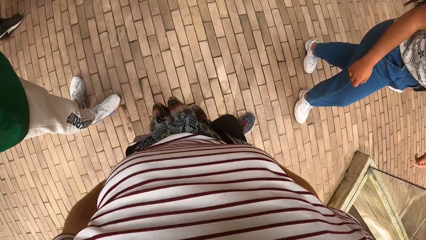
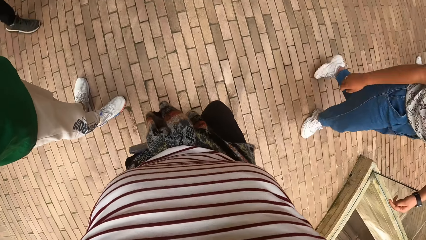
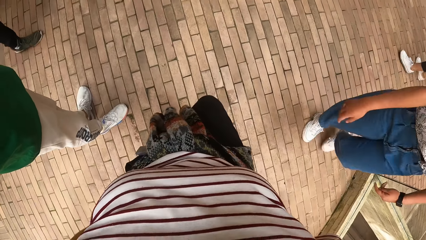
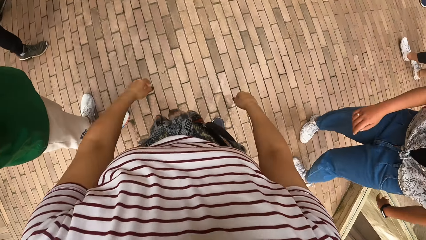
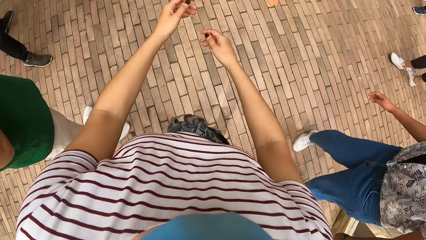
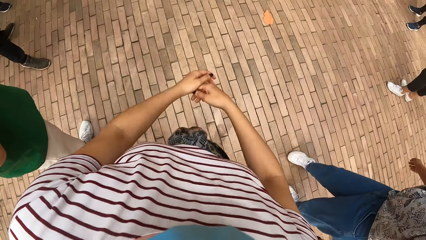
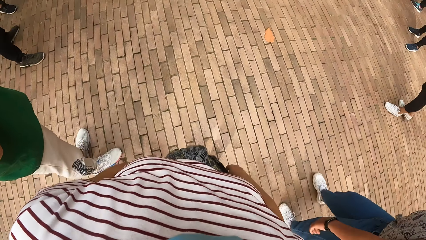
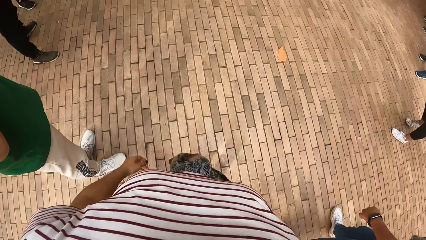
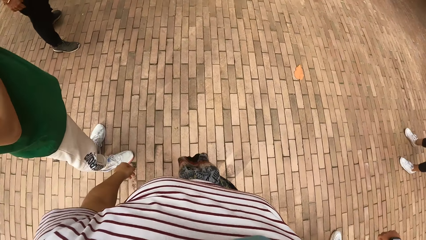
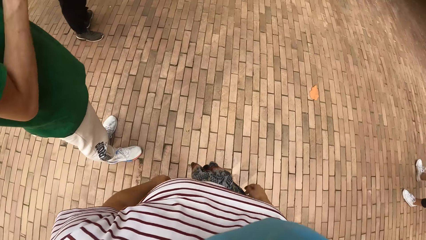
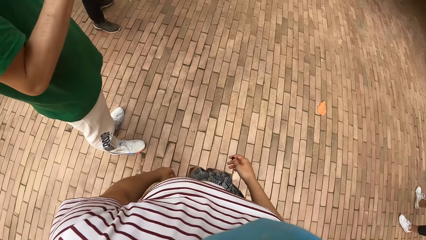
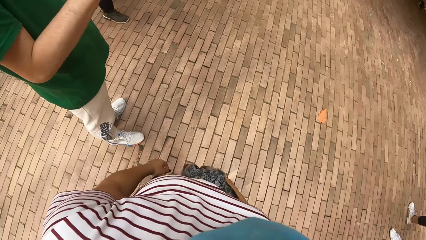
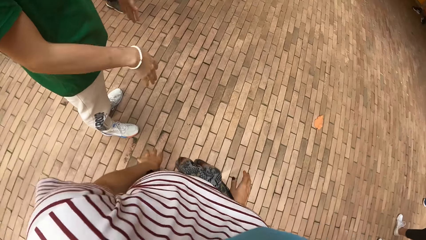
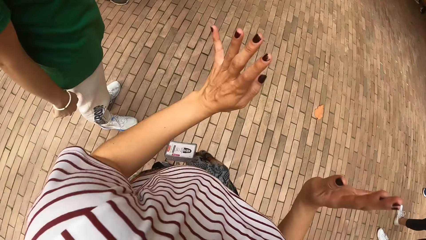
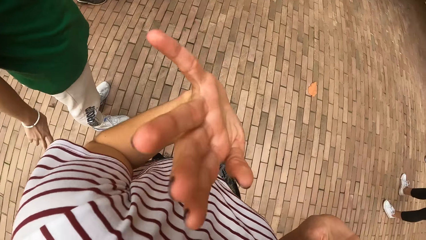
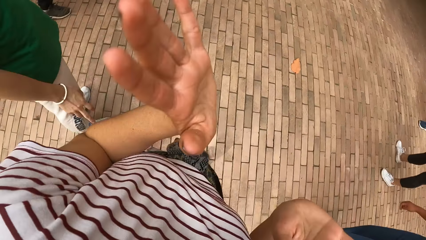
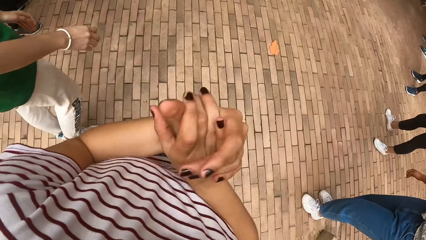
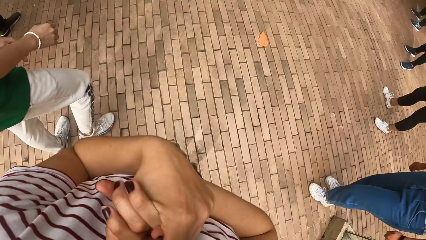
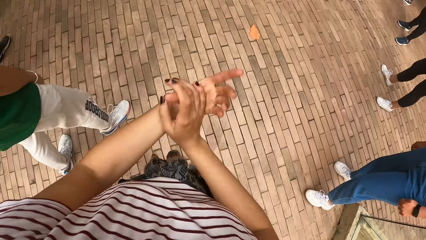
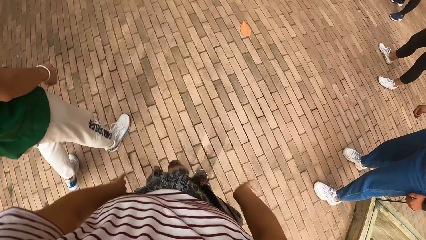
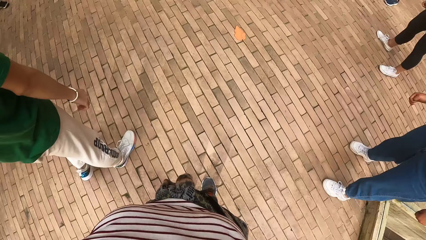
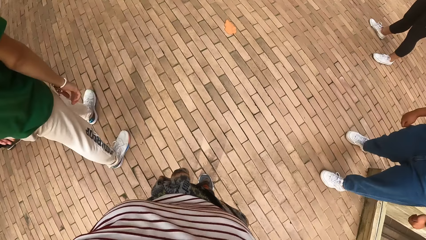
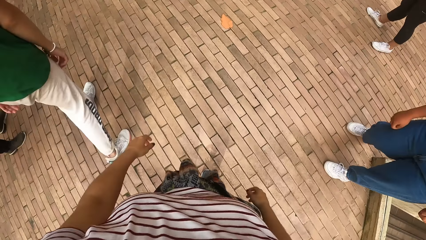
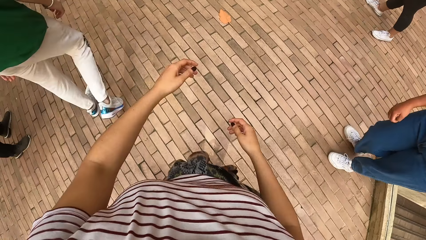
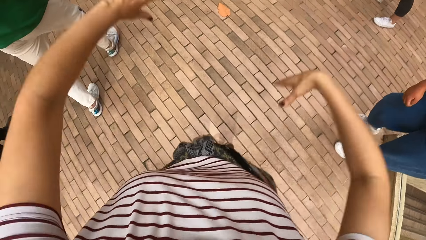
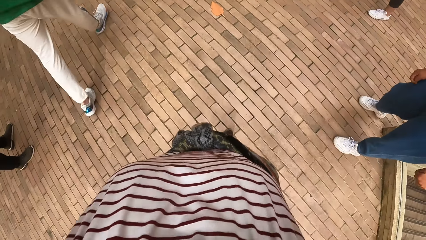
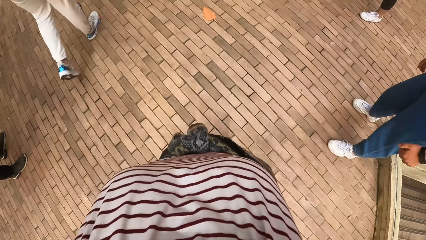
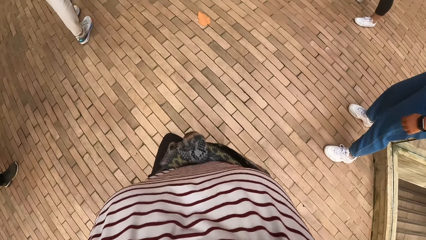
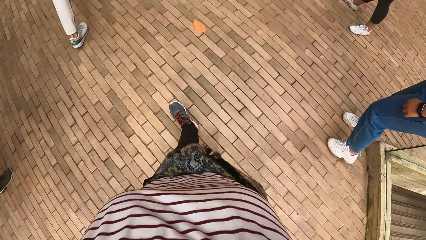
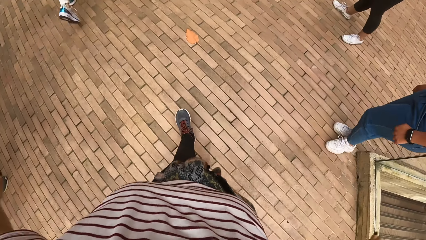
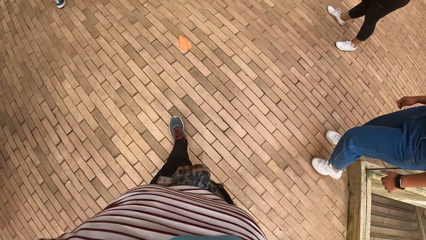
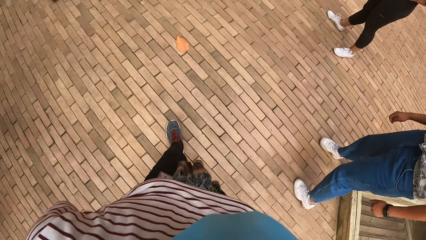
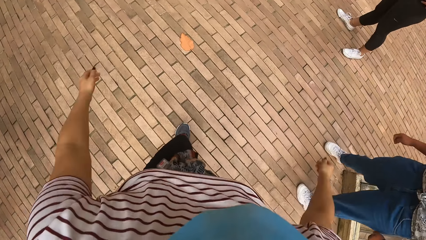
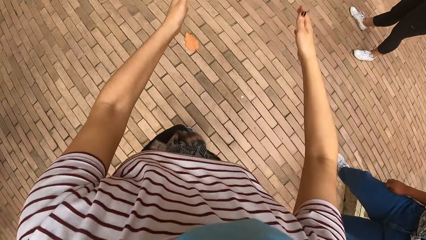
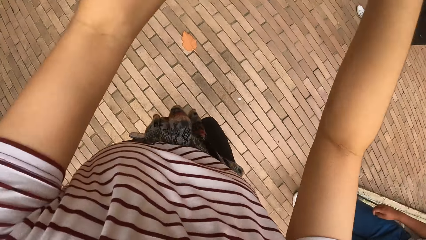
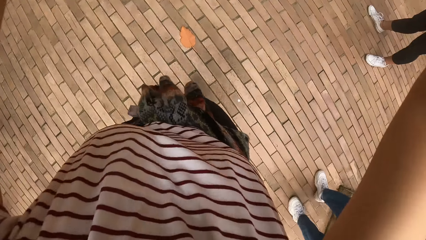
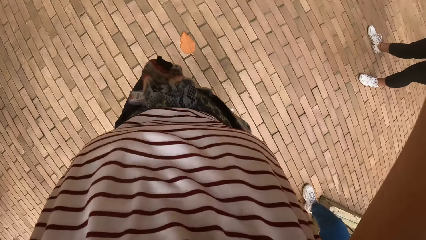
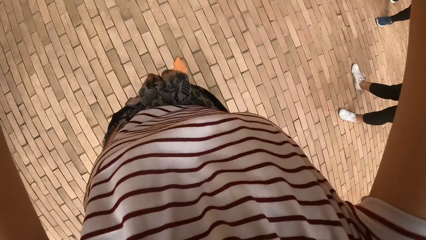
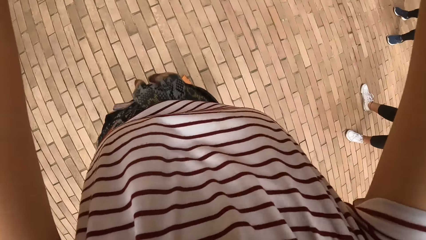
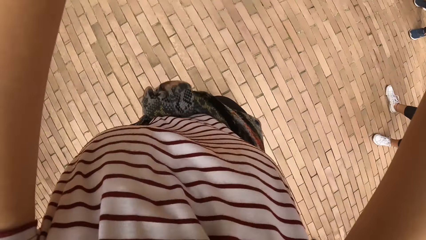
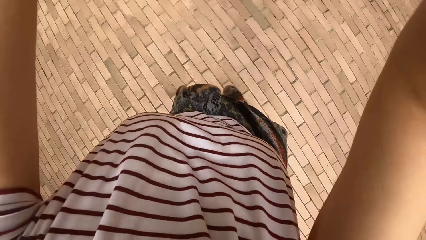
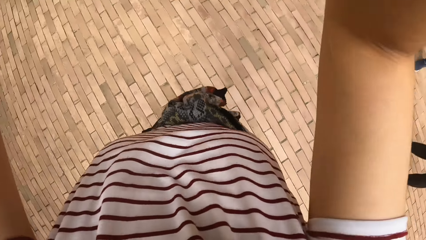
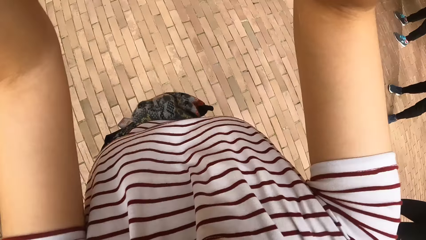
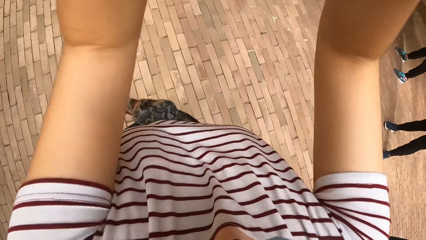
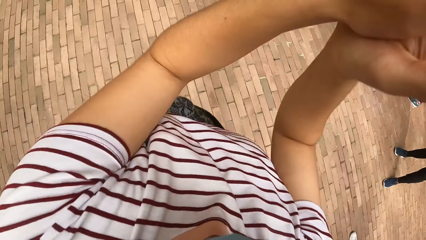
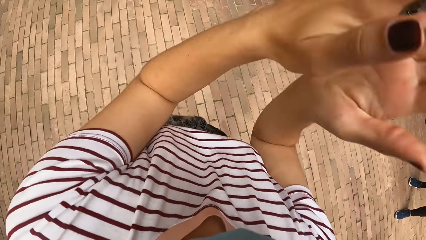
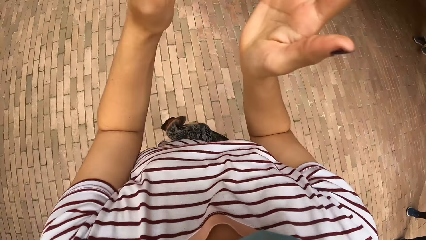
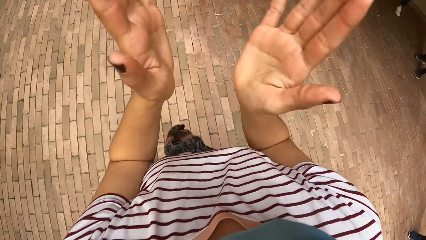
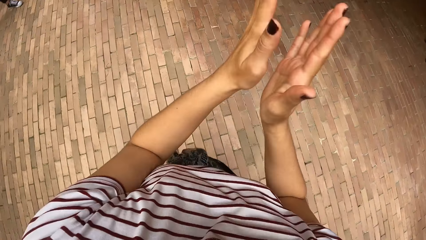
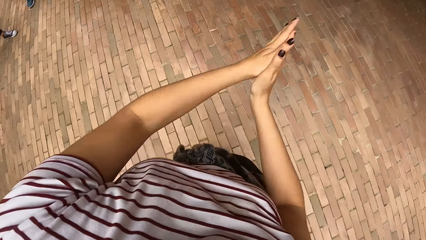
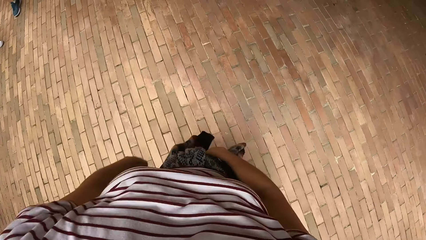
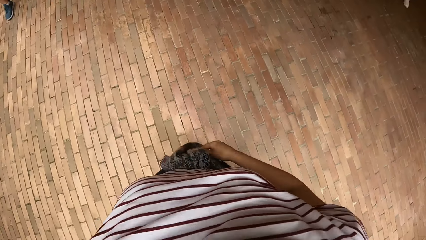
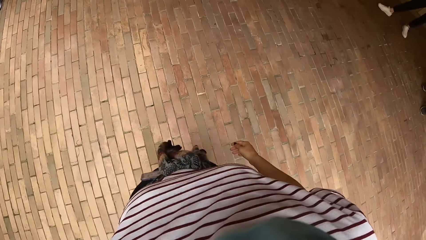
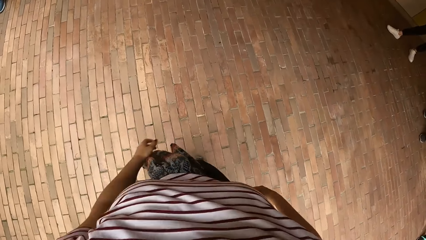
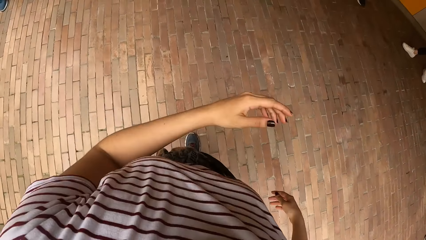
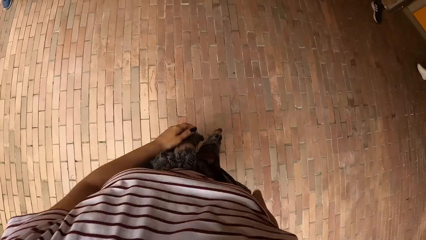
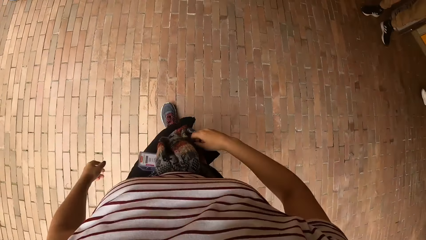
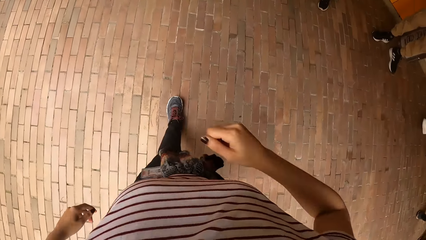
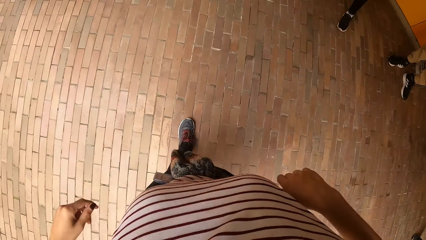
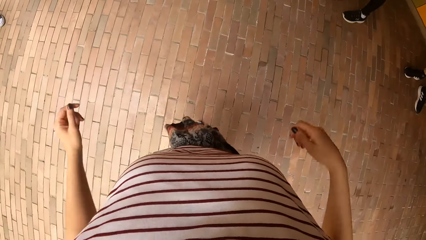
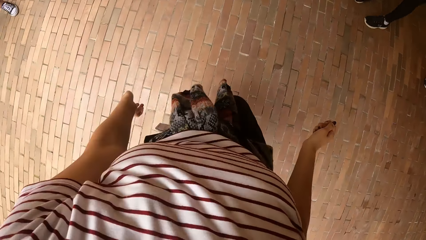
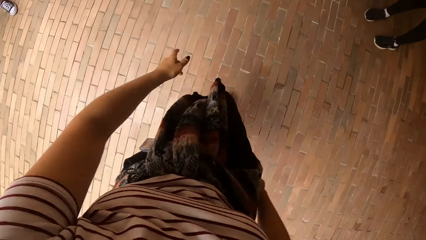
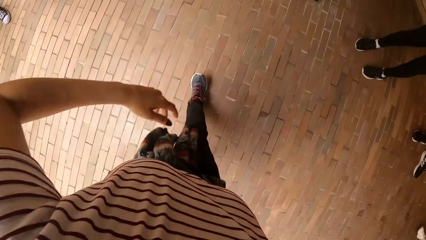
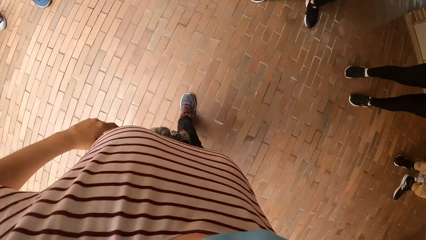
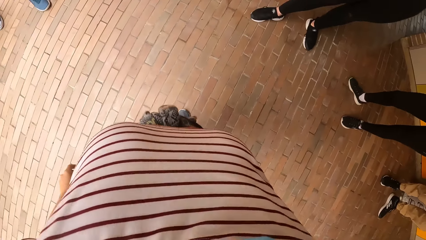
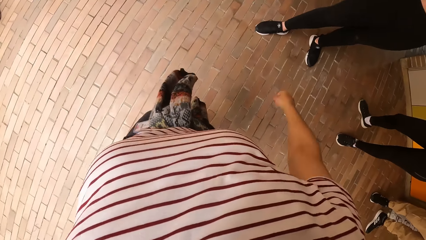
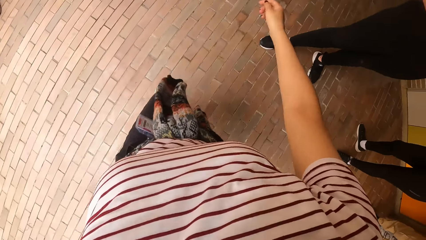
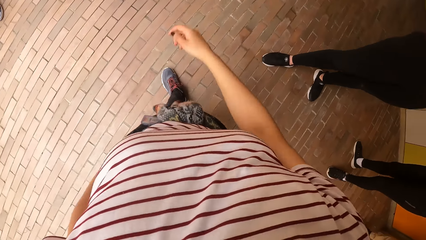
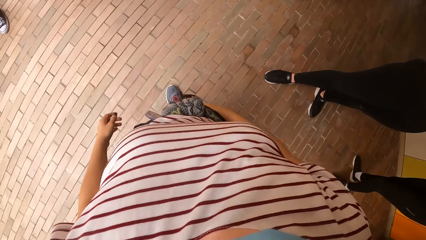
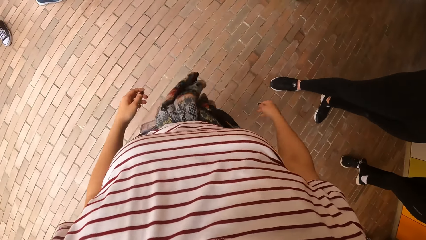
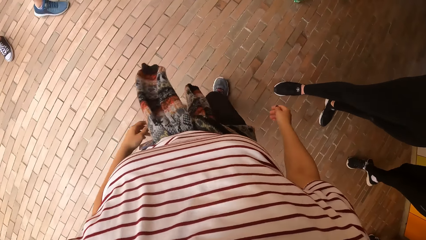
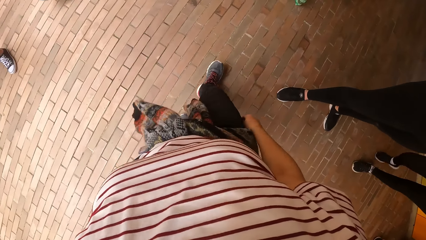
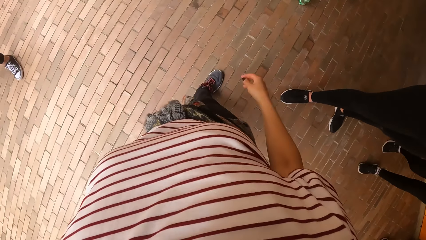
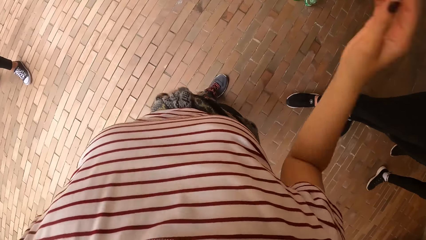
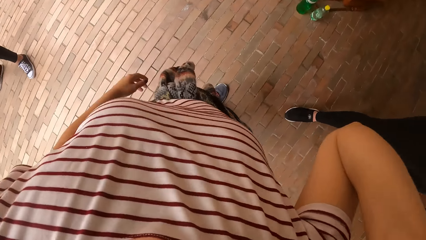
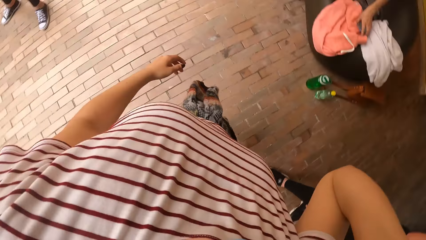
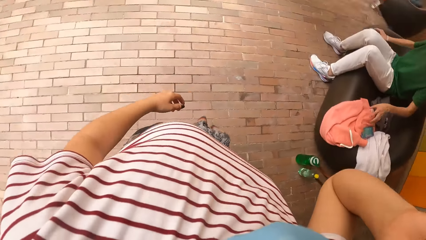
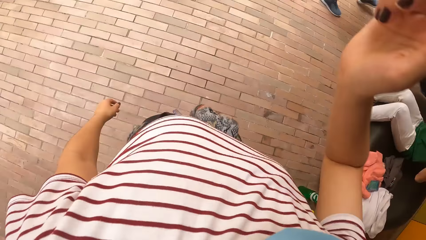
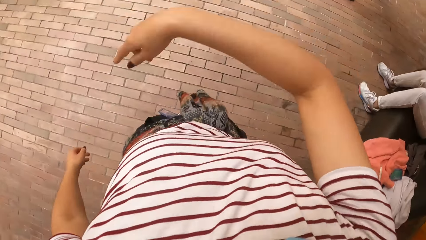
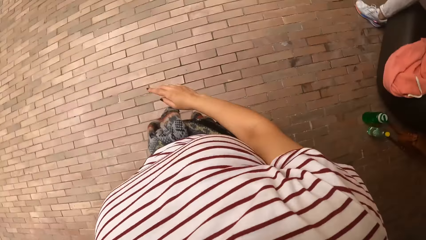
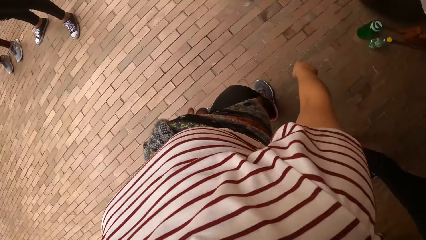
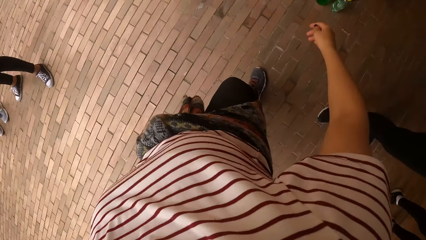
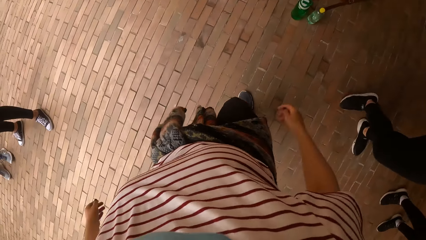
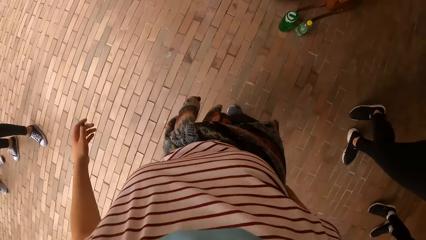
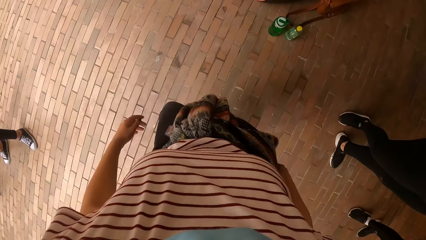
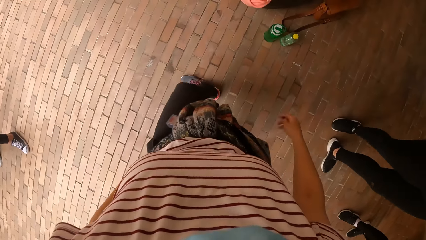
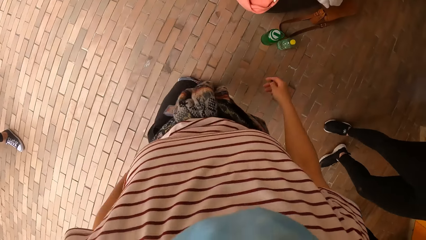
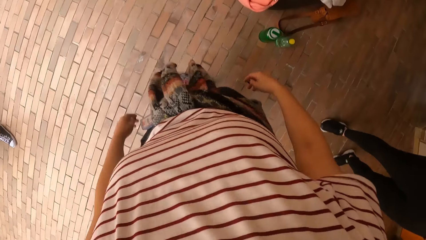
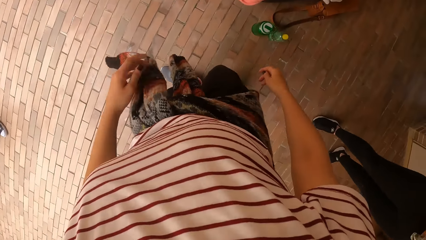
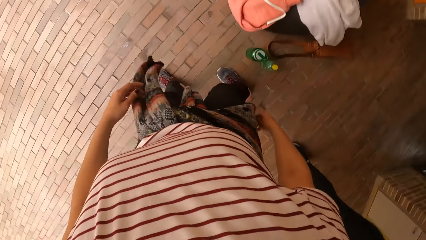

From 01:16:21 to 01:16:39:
The camera wearer moves her hands. She dances. She claps. She dances. She walks. She raises the right hand. She dances.
